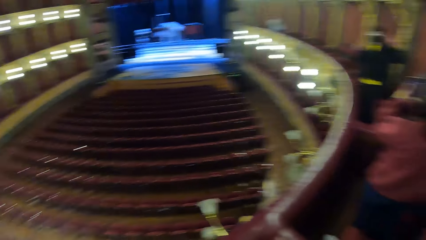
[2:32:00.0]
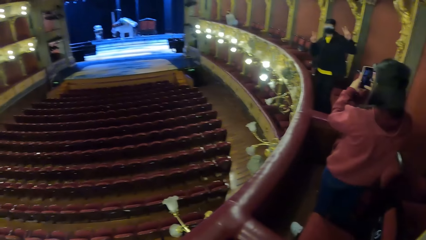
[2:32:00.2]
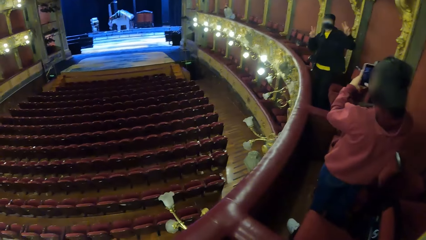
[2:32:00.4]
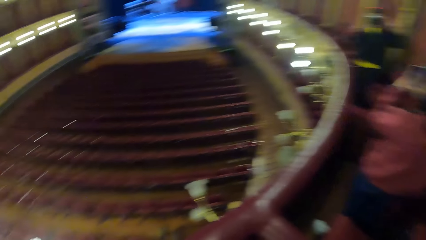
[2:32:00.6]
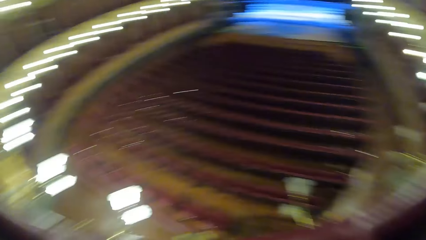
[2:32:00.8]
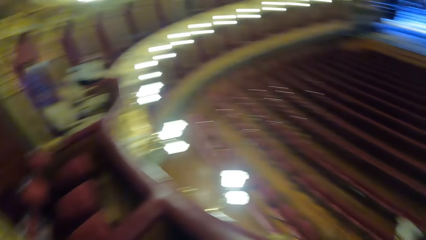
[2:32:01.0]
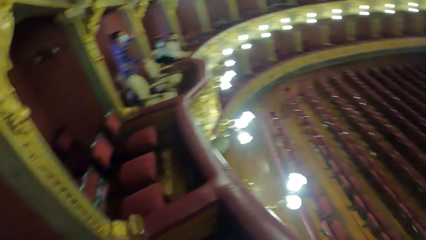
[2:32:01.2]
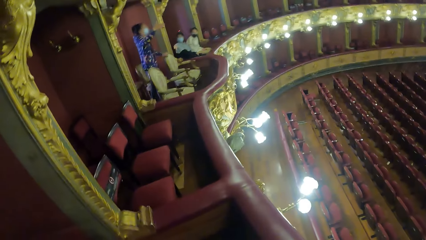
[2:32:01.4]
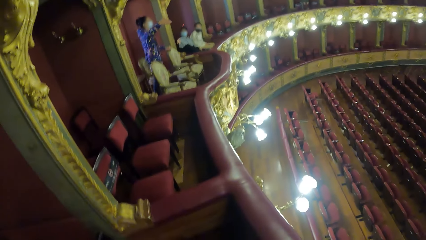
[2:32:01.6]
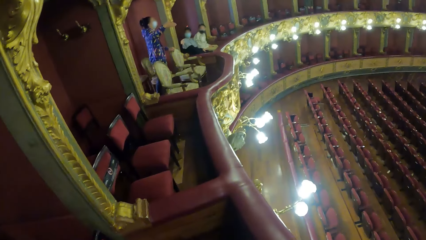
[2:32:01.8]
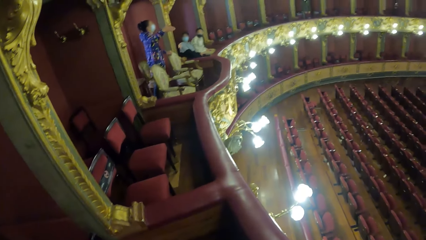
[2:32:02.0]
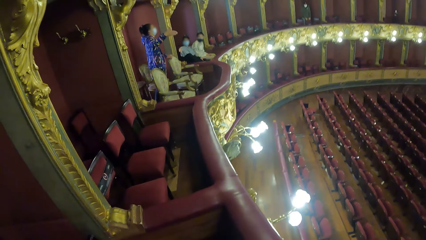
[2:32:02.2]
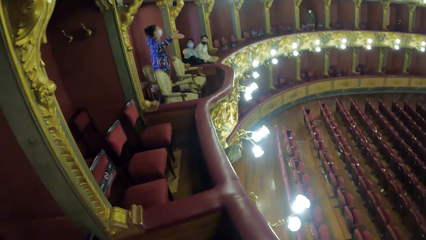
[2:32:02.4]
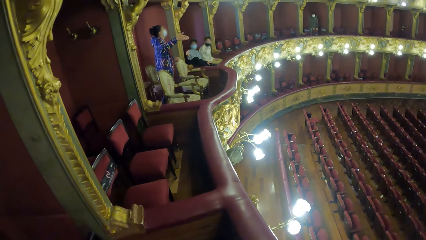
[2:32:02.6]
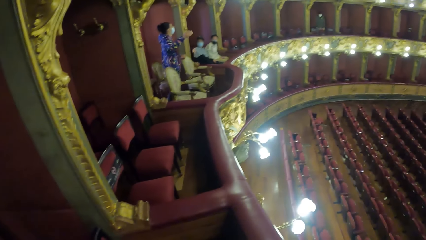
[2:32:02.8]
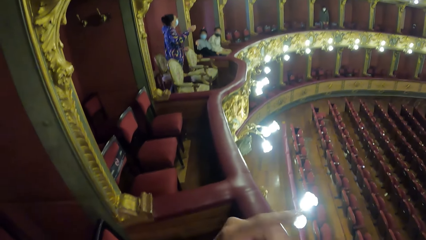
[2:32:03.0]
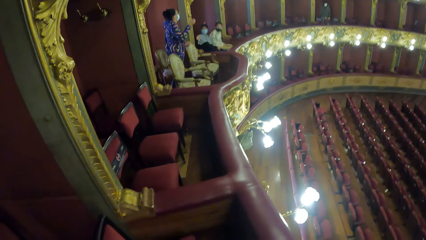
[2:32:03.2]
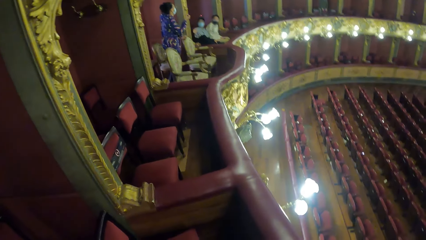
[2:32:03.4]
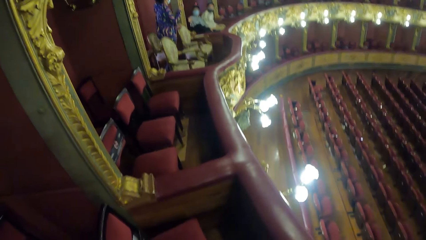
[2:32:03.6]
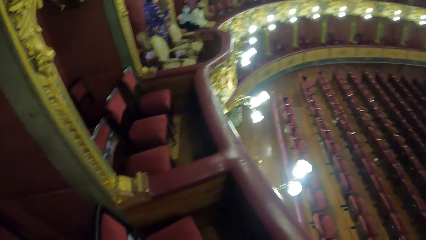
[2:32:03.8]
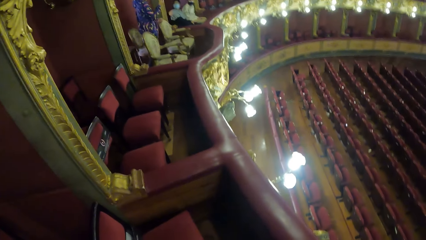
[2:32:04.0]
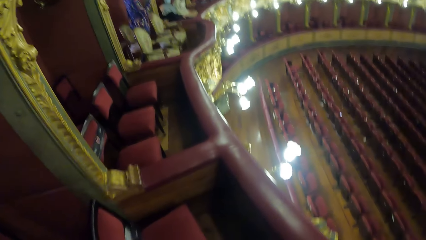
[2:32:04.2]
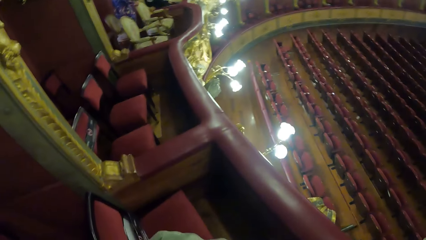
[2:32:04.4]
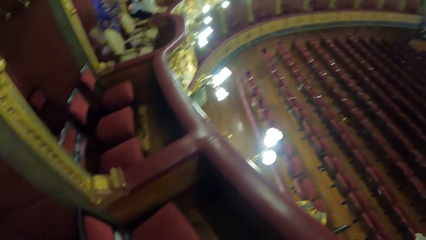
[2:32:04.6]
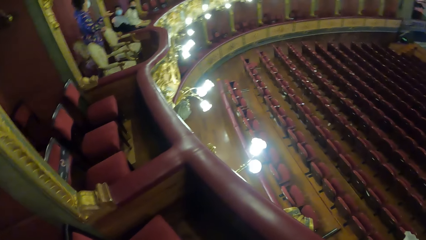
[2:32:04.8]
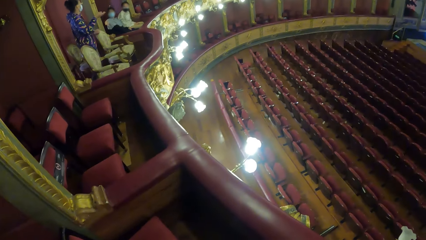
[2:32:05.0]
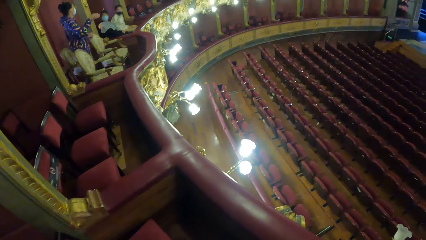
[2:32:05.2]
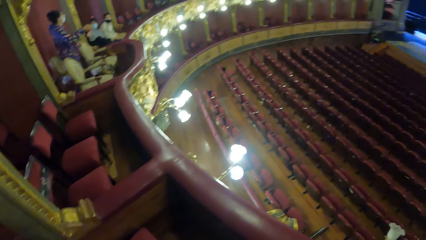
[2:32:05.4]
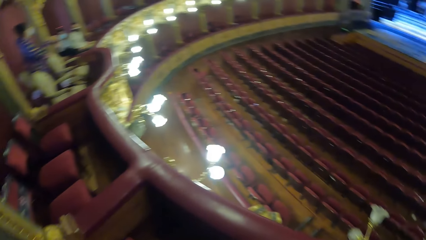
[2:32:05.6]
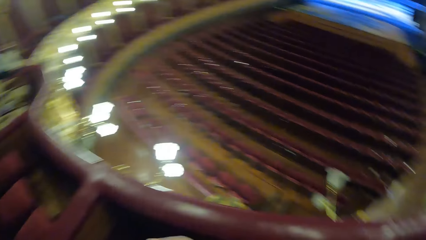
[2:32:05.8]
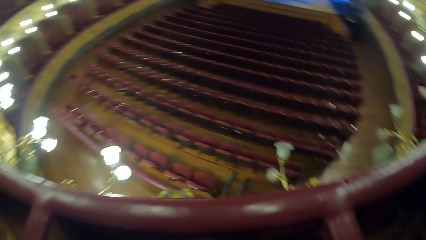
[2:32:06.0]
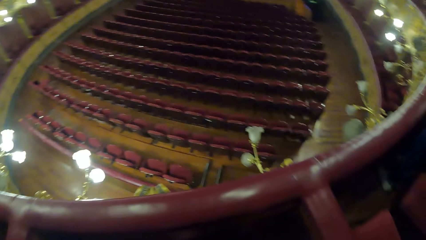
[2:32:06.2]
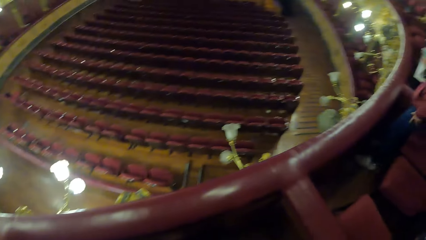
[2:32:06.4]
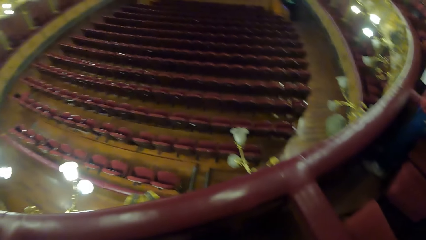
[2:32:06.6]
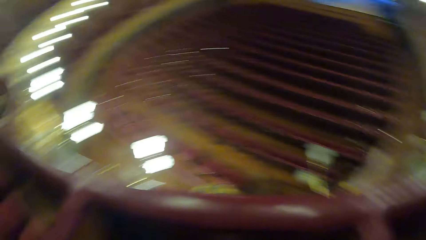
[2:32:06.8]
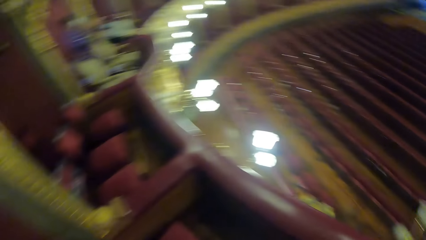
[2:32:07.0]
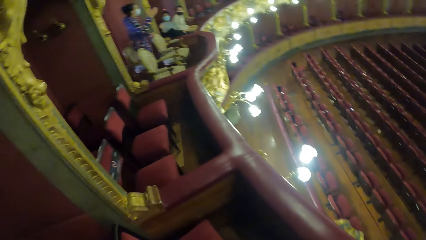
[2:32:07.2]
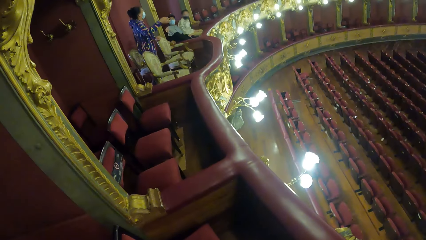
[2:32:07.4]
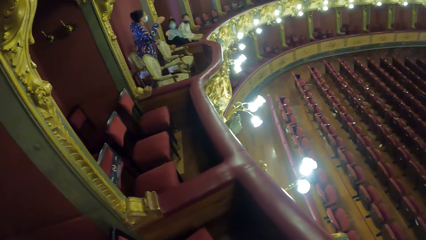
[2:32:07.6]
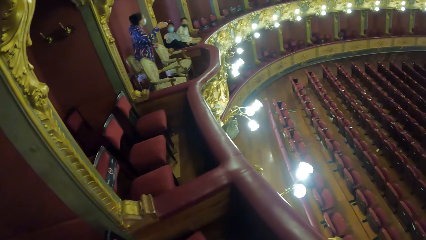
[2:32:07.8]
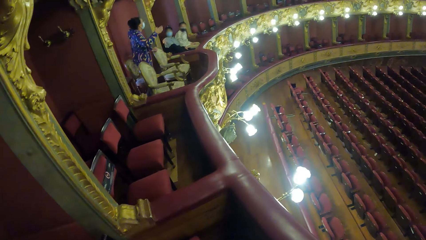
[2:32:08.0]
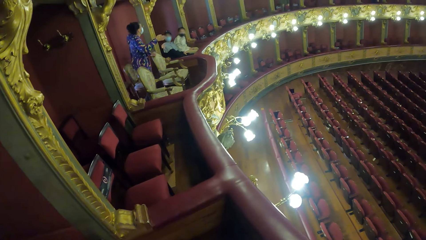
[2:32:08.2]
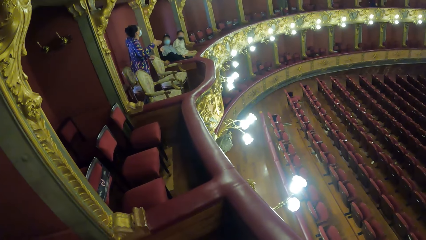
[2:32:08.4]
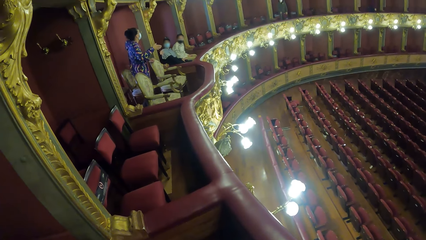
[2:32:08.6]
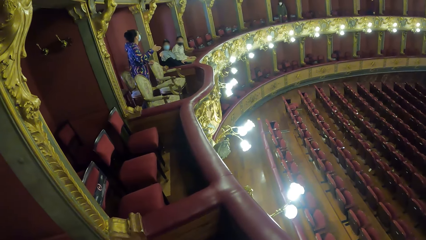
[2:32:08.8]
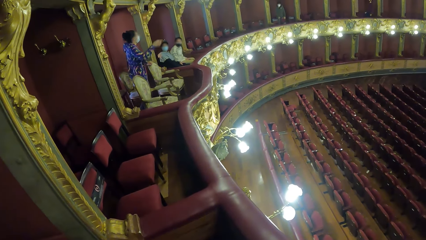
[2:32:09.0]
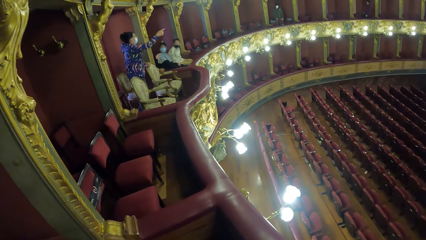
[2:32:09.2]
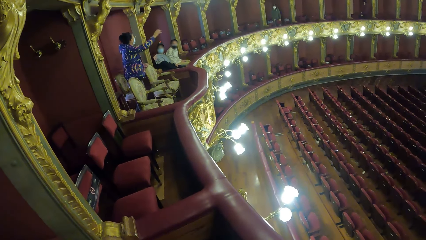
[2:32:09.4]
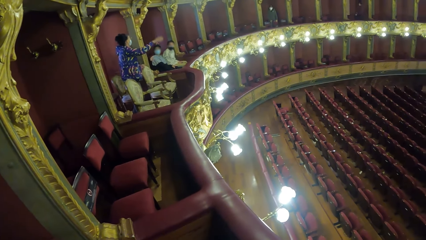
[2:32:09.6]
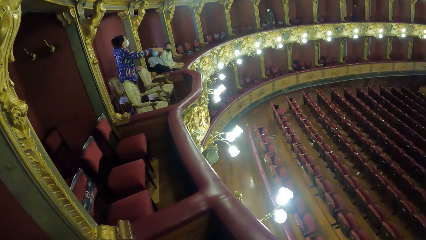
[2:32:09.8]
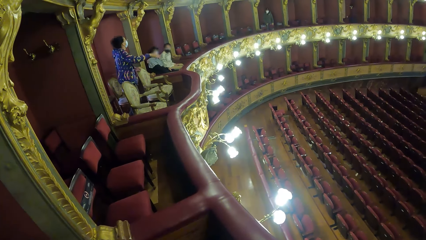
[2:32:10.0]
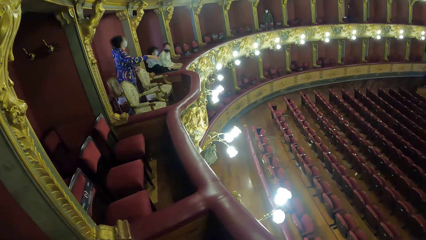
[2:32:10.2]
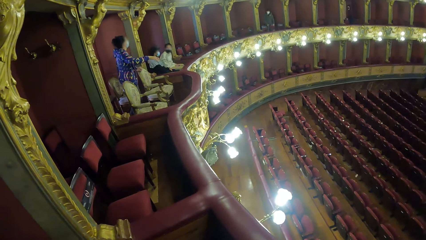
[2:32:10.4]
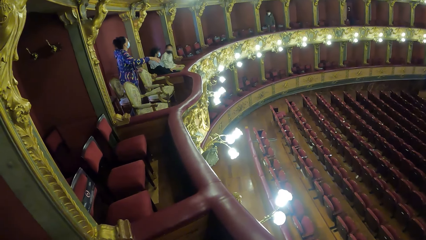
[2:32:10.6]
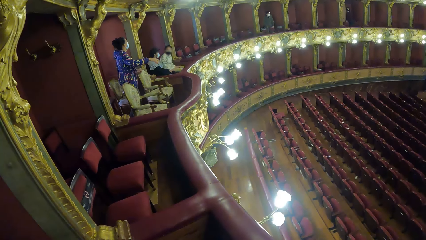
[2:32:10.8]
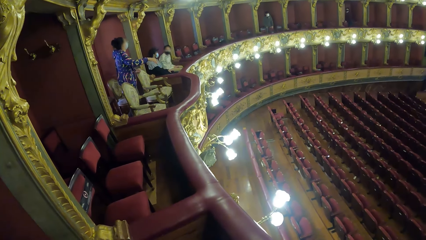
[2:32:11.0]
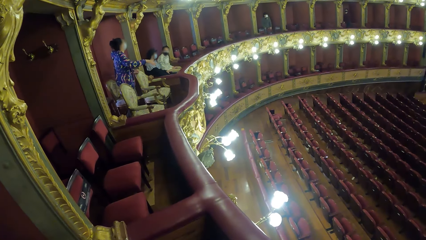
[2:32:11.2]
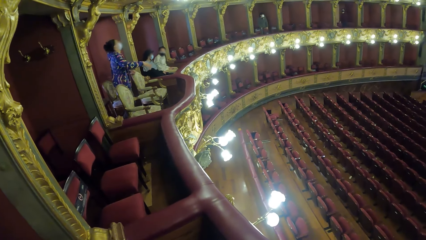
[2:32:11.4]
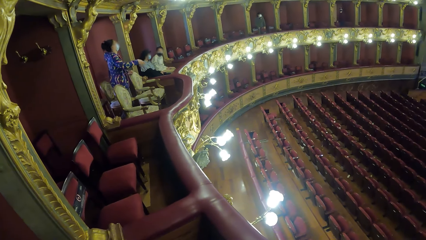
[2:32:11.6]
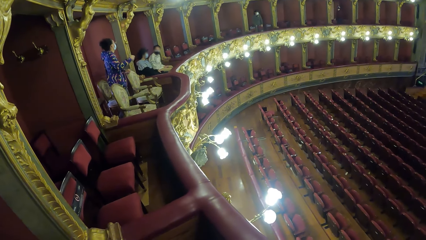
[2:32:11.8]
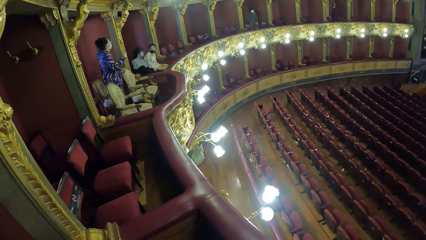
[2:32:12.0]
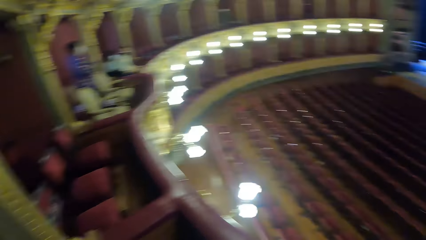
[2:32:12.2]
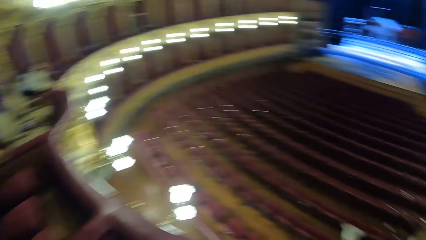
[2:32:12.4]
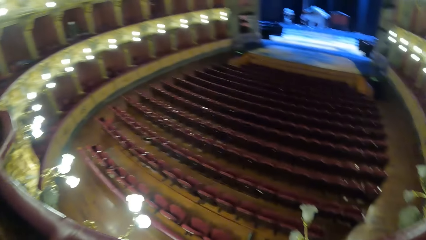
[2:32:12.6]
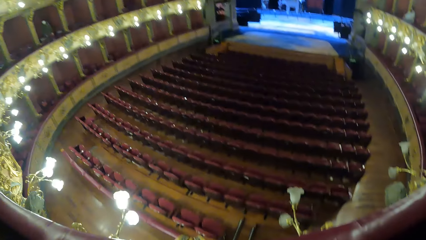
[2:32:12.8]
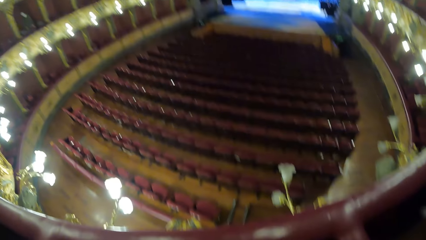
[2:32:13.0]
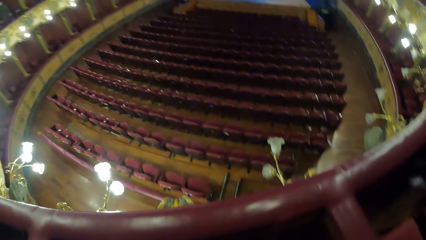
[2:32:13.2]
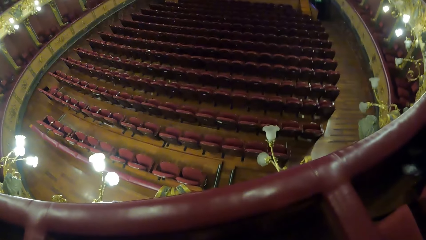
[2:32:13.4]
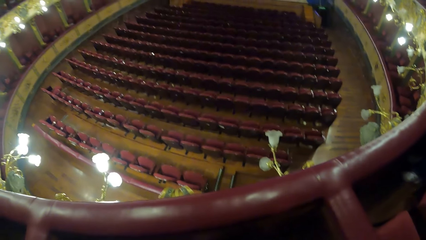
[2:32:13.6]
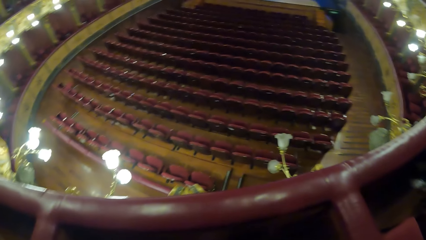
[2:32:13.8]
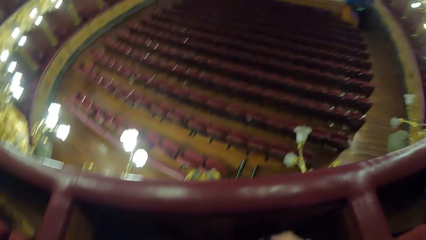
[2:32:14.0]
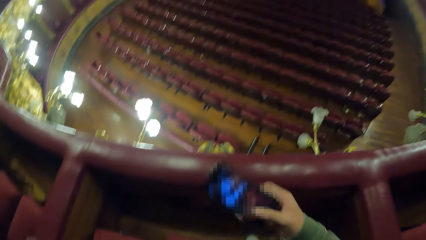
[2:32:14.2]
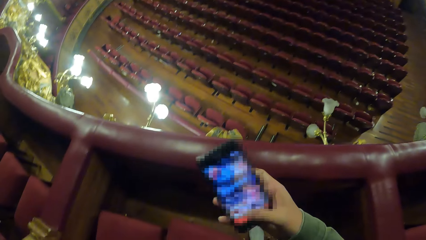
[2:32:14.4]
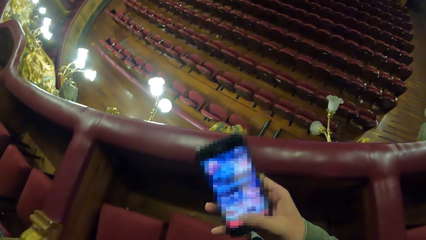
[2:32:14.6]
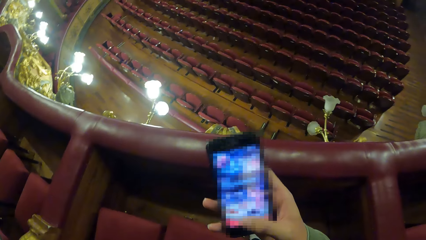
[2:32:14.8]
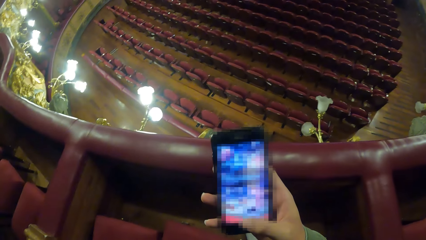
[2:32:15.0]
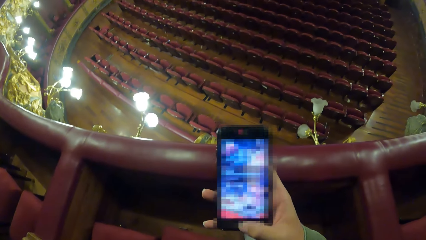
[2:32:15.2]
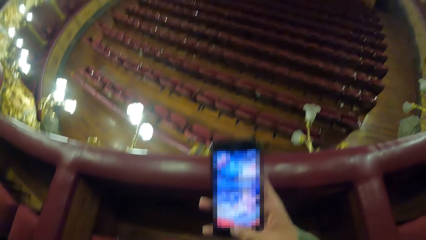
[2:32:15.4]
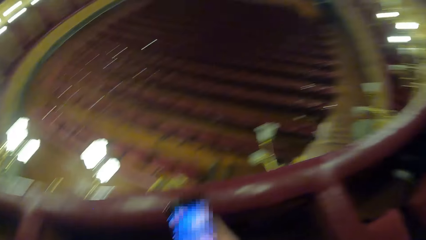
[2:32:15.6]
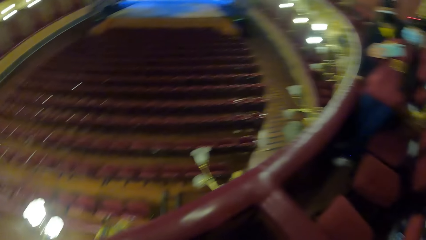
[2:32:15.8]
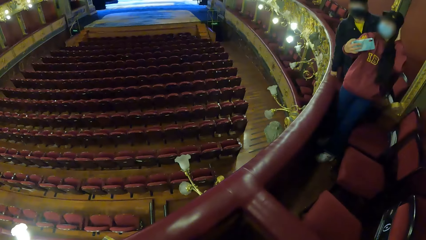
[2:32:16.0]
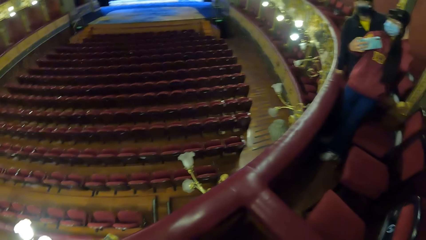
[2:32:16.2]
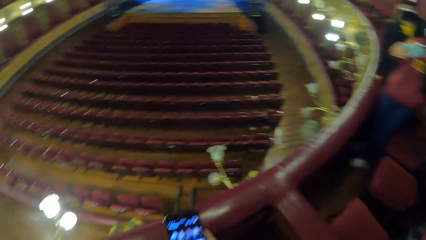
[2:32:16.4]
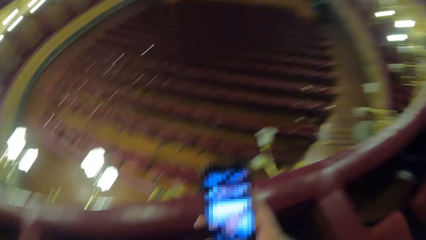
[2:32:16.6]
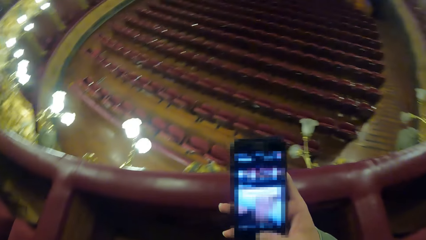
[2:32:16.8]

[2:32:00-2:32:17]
The woman gestures with her right hand. The camera wearer gestures with his left hand. He operates the phone in his right hand and looks around the theatre. Another woman operates the phone in her right hand.
